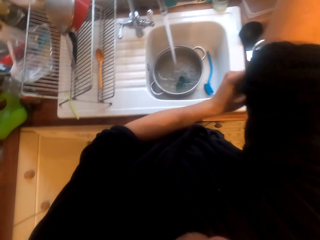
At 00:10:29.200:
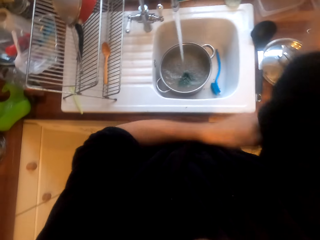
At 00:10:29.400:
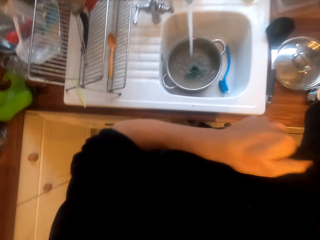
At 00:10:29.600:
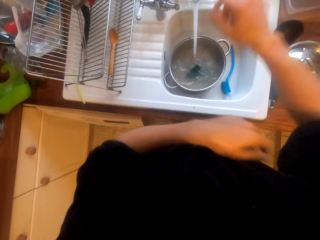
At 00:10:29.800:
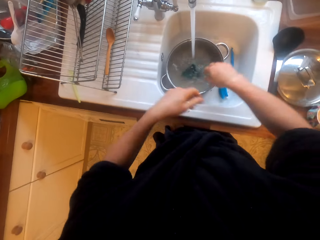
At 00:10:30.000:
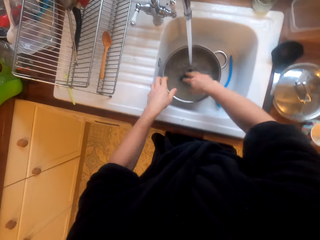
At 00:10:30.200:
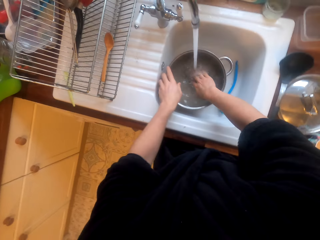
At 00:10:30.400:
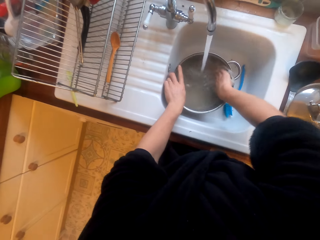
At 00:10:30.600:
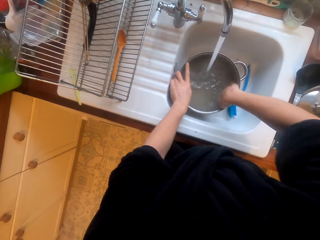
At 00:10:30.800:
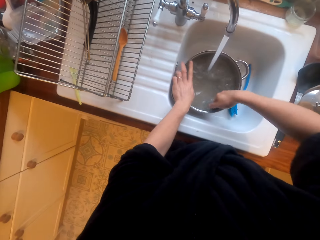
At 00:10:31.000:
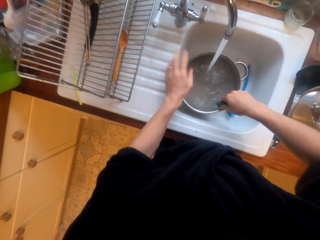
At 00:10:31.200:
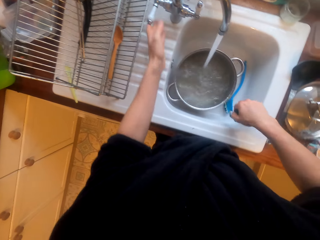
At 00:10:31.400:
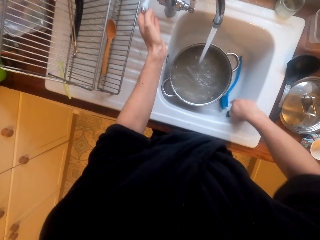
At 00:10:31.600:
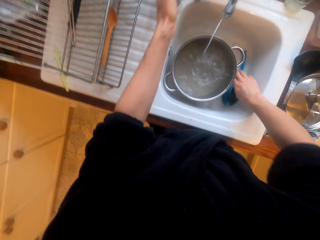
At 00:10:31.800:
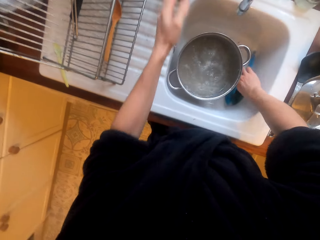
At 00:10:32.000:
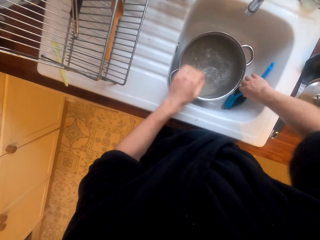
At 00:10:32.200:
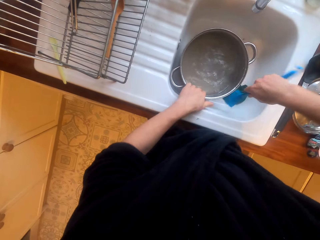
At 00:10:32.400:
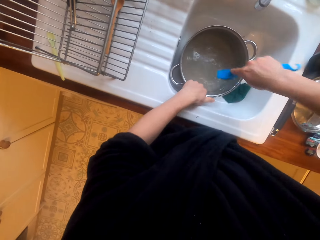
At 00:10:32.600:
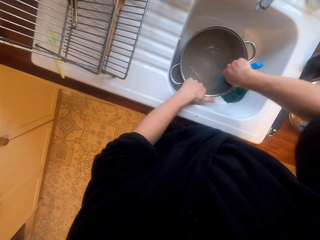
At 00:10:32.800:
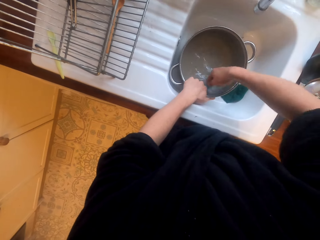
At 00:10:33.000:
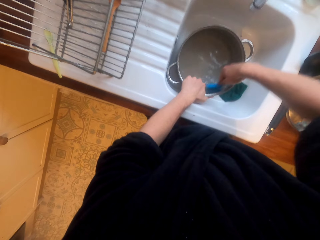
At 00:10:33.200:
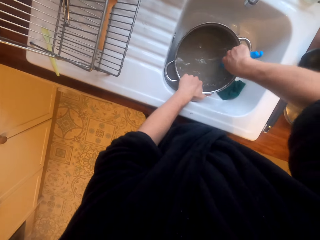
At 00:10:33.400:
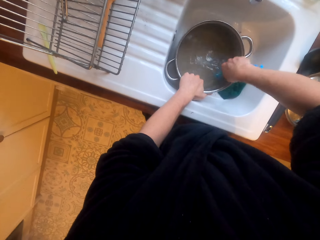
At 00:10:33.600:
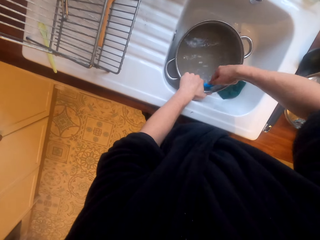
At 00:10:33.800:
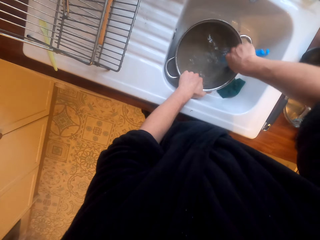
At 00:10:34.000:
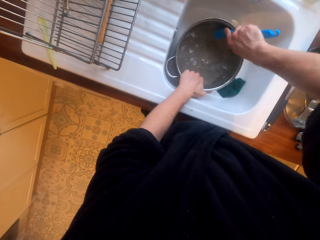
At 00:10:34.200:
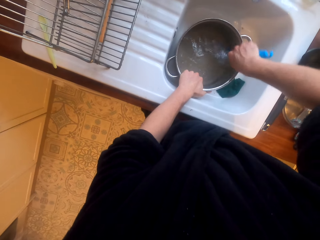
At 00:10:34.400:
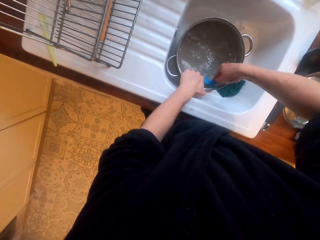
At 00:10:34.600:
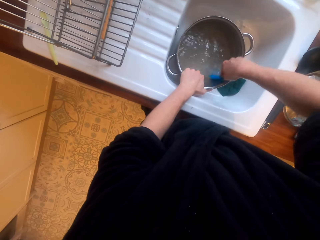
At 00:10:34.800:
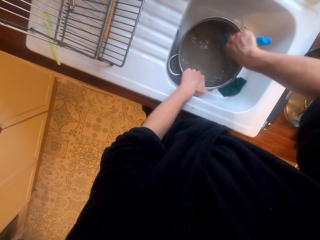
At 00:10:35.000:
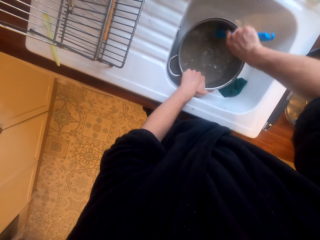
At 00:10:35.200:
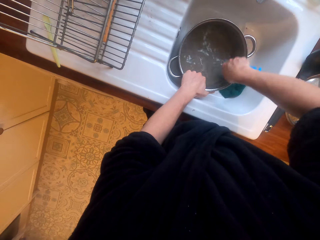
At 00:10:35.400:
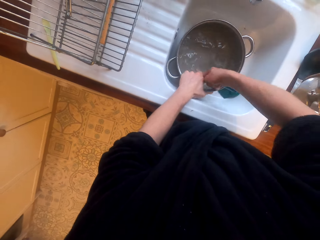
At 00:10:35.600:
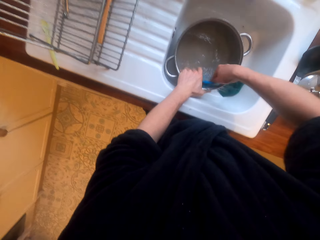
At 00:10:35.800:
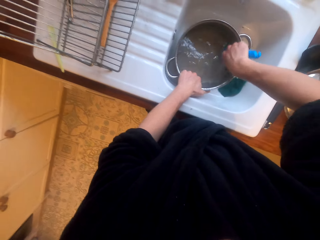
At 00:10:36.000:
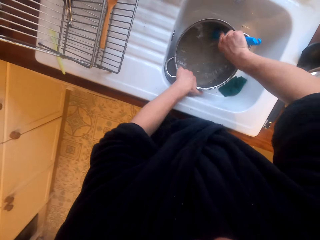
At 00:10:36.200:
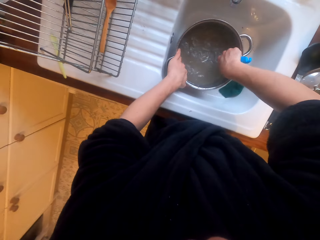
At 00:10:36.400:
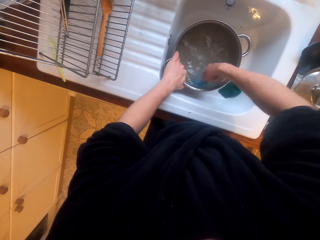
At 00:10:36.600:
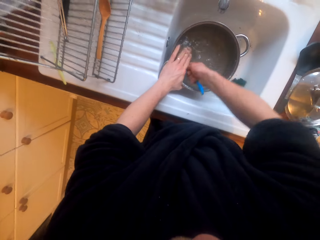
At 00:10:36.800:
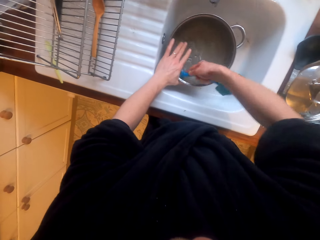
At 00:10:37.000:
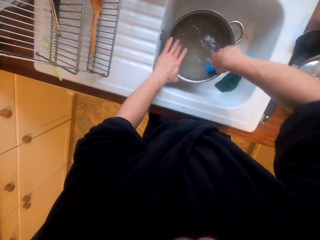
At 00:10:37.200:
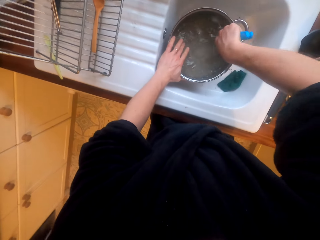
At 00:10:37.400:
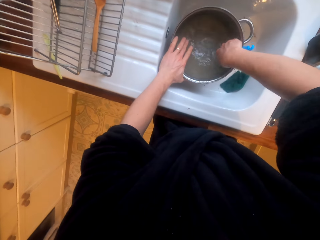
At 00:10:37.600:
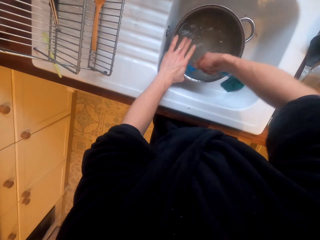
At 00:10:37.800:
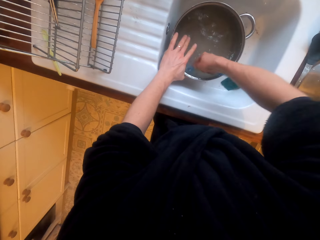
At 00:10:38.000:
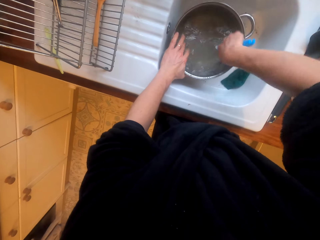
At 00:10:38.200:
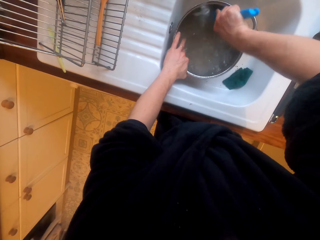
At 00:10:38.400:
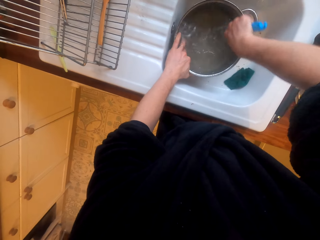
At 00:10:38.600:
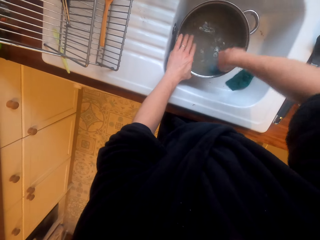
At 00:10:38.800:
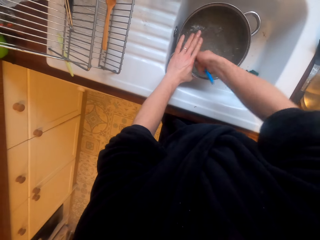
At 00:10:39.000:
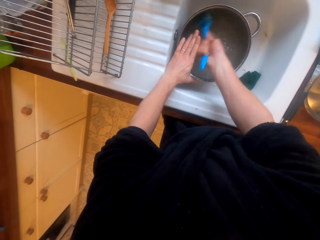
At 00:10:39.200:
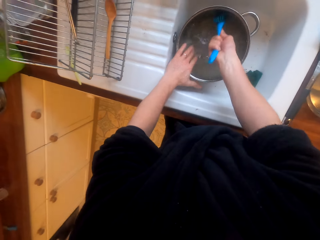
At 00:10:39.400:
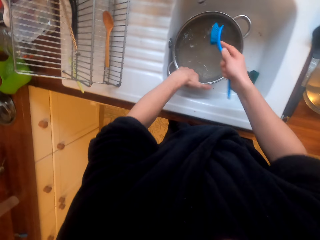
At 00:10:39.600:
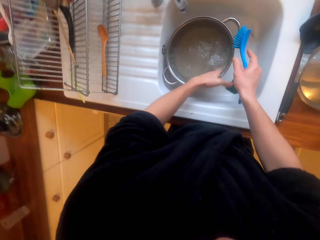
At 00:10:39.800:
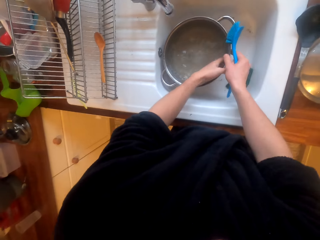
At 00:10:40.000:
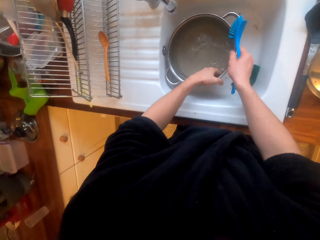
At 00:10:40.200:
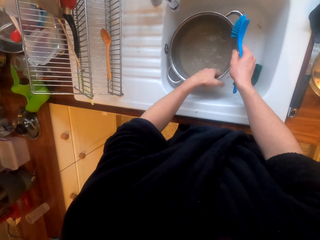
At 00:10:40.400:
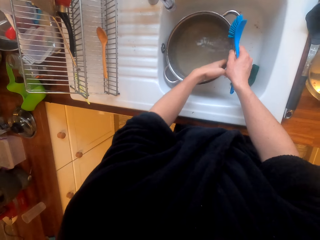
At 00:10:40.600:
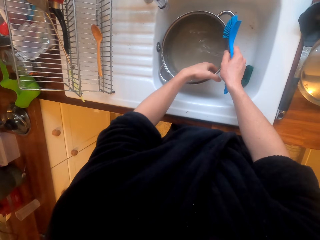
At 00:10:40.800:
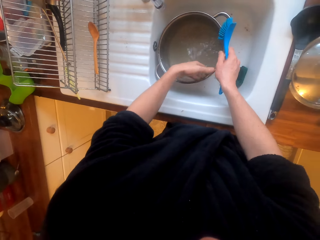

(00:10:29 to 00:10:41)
The camera wearer removes the synthetic steel wool from the pot. They scrub the pot with the scrubber. They close the tap. They put the synthetic steel wool in the sink. They pick up the brush. They wash the pot using the brush.

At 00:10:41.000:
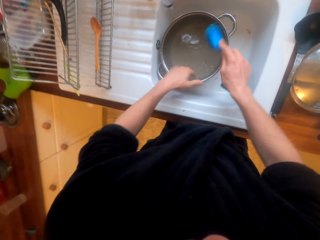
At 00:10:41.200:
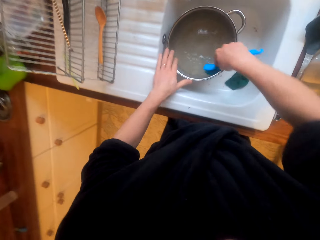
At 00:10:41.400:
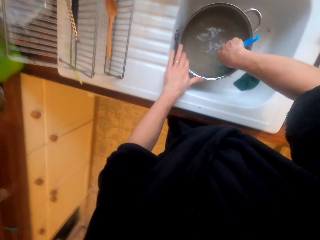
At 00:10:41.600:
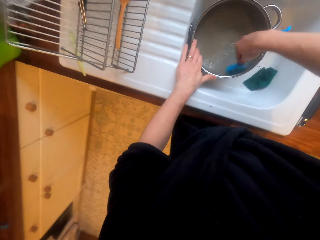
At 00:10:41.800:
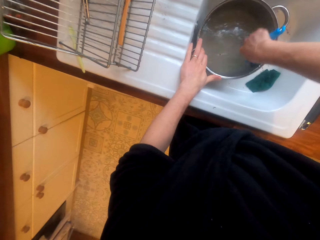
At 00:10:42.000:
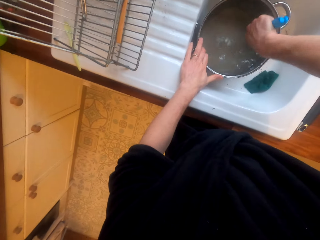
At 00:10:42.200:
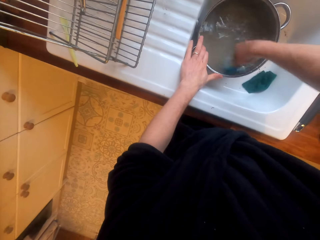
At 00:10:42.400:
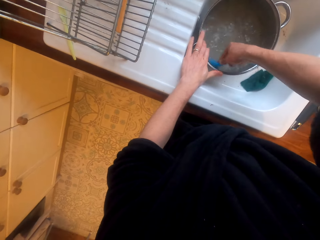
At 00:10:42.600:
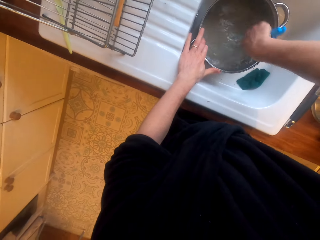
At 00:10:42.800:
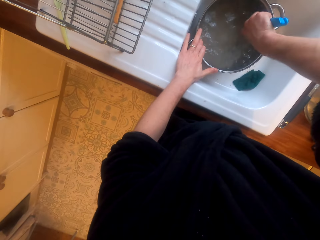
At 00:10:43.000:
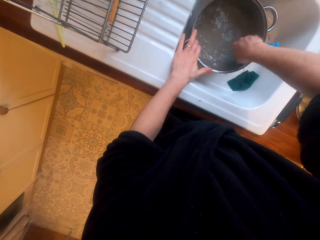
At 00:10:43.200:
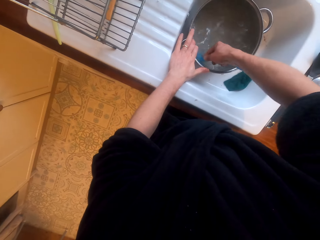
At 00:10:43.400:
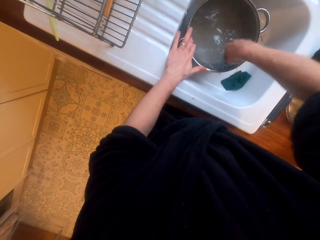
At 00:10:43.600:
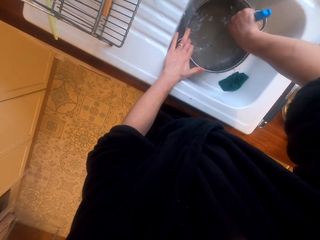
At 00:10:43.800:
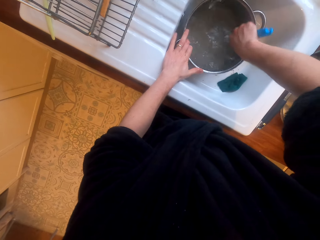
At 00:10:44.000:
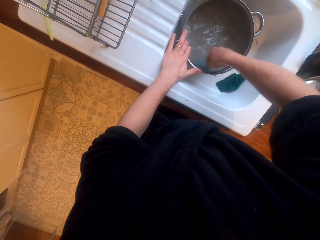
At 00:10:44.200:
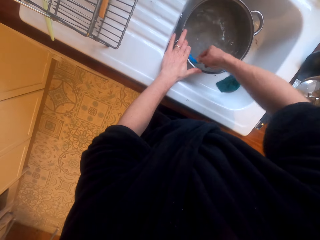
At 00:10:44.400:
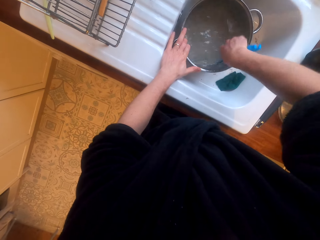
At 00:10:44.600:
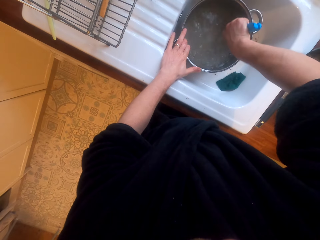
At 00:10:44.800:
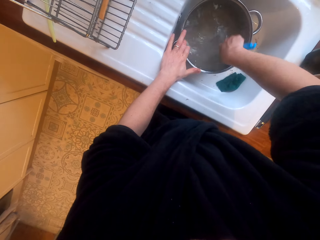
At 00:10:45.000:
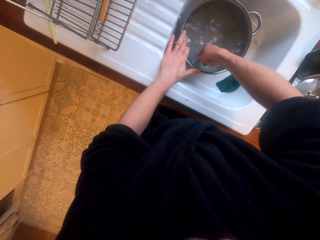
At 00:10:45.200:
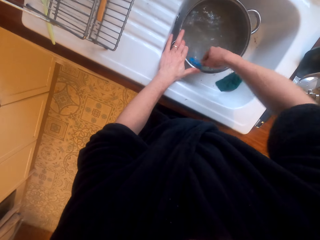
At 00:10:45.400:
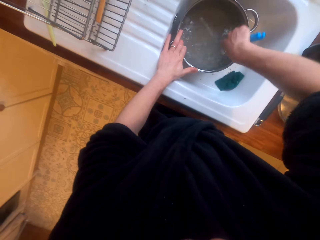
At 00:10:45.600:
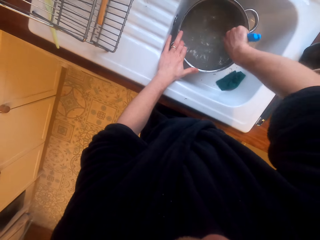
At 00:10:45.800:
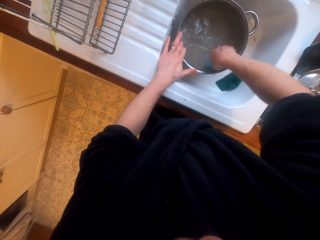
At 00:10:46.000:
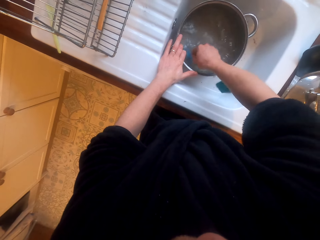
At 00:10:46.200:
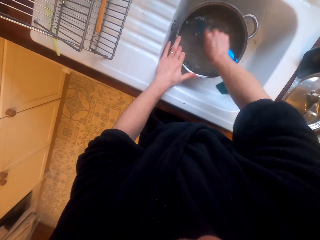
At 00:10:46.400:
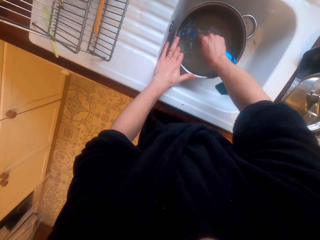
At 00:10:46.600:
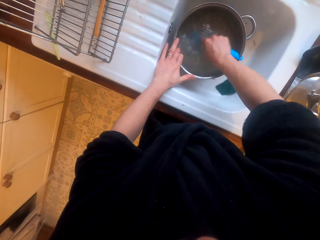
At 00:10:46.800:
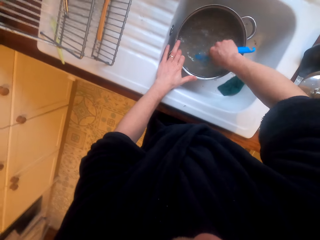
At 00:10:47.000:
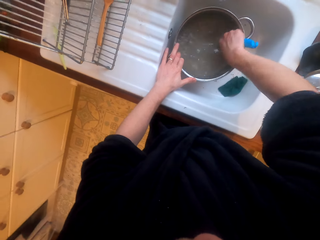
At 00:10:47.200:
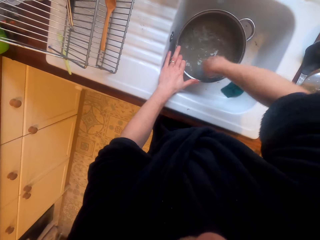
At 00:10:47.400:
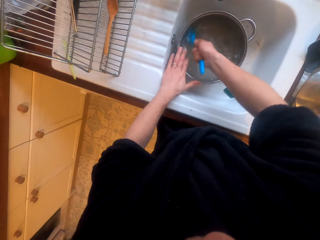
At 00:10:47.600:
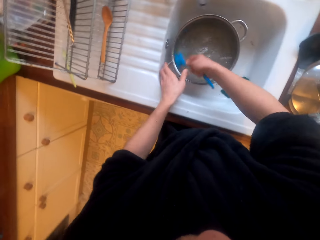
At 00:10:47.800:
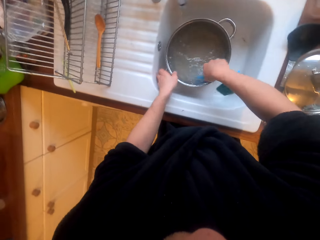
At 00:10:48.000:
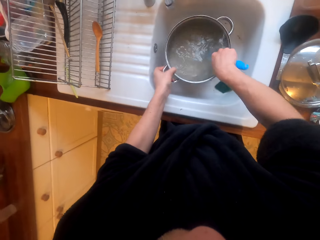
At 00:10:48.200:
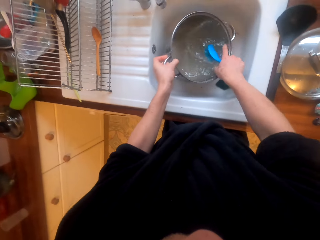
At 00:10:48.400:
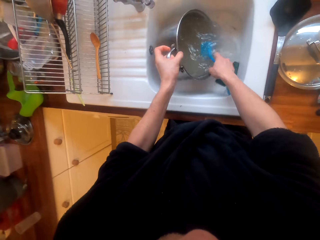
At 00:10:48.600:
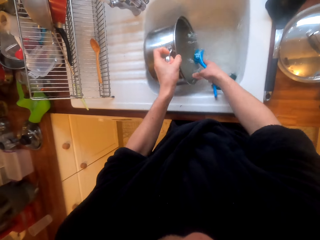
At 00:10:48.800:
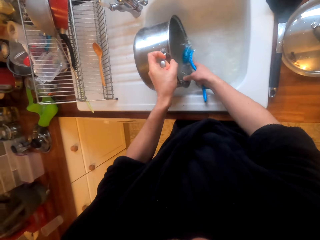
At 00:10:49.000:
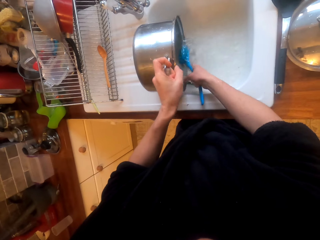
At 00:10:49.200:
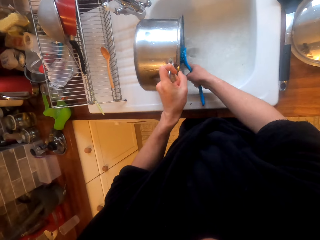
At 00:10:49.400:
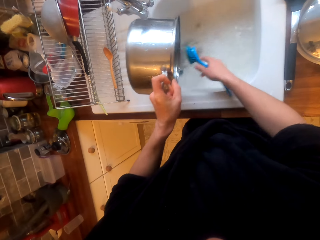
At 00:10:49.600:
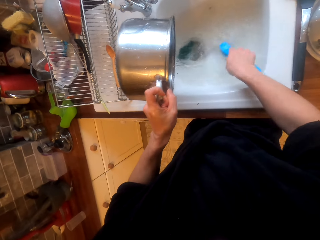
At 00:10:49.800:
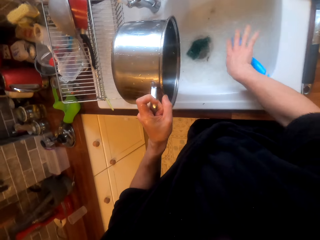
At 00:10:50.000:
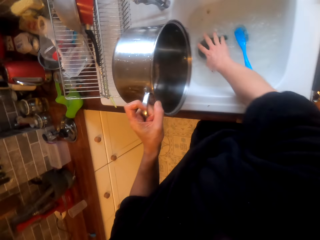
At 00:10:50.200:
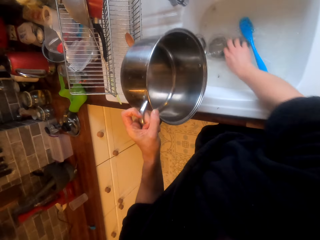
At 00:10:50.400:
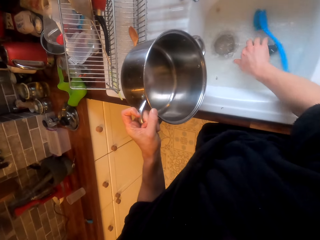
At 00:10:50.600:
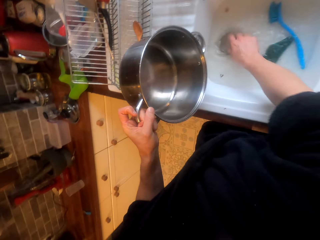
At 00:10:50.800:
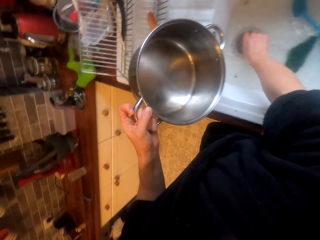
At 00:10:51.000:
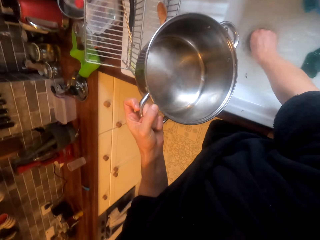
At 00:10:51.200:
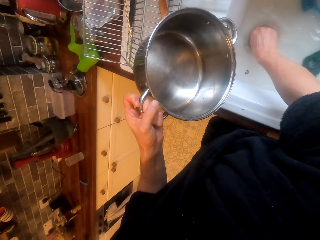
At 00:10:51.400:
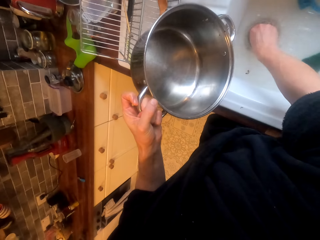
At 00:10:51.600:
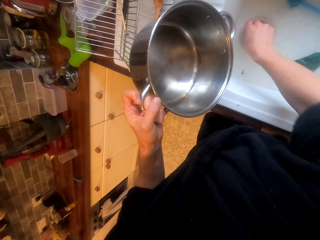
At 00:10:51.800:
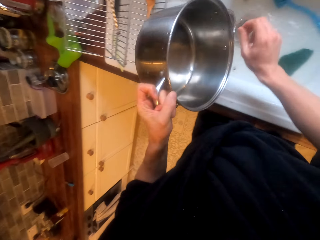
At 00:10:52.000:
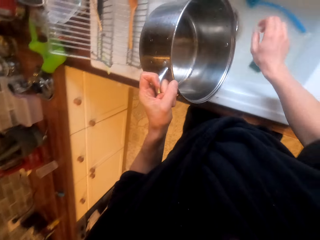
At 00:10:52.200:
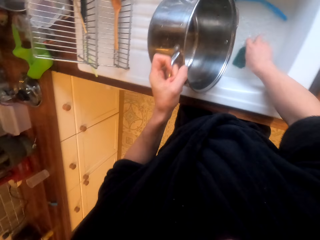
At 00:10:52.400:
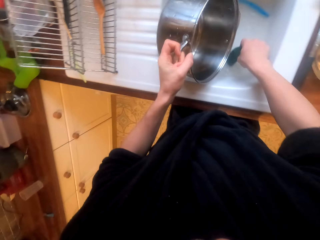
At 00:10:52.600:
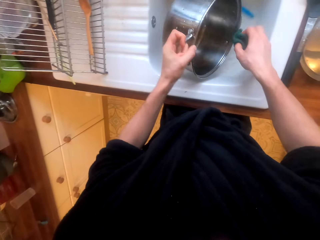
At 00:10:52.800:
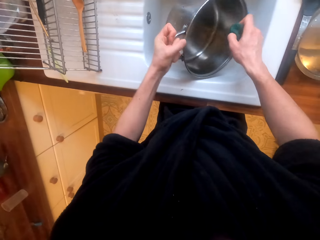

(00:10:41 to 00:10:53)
The camera wearer pours water from the pot to the sink. They drop the brush in the sink. They pick up the synthetic steel wool from the sink.
